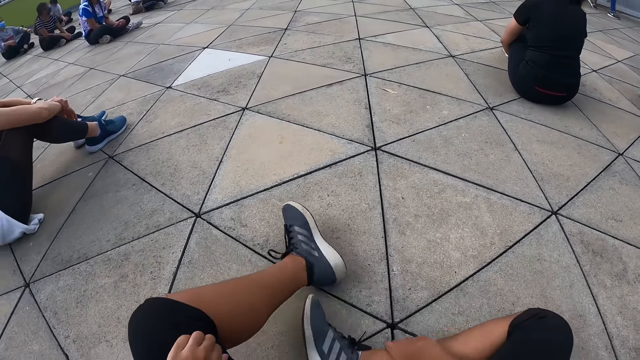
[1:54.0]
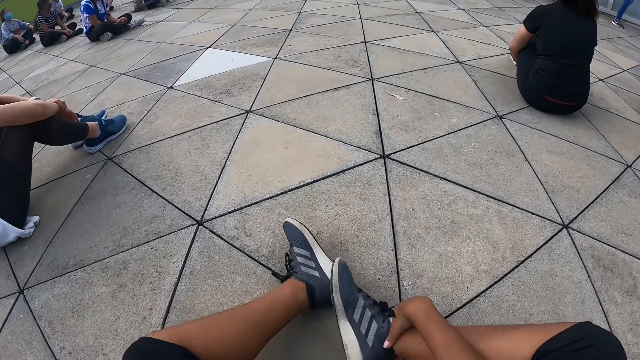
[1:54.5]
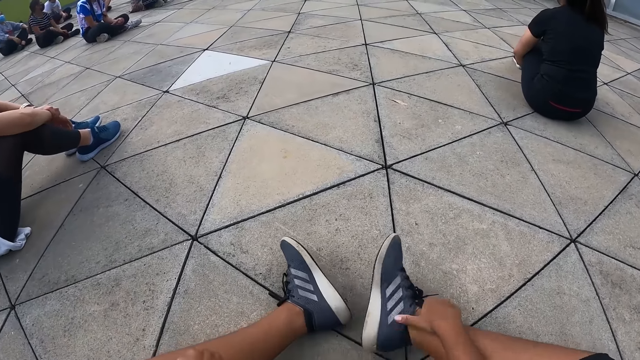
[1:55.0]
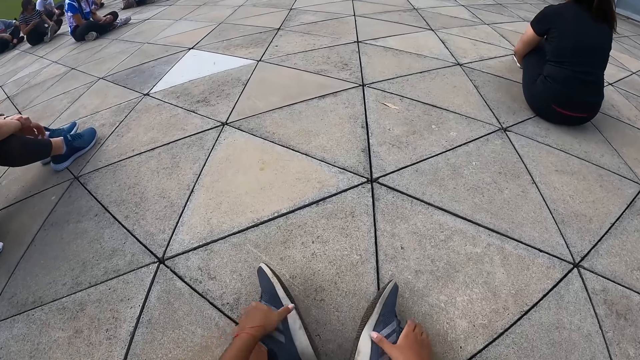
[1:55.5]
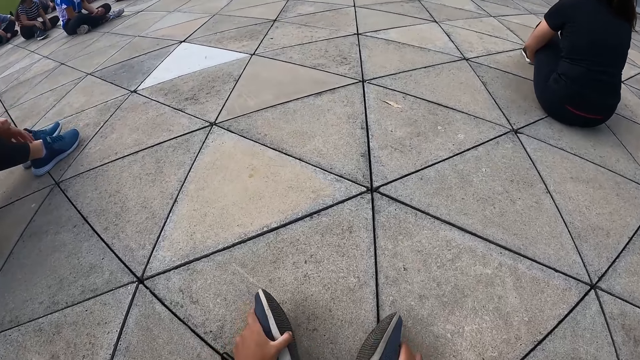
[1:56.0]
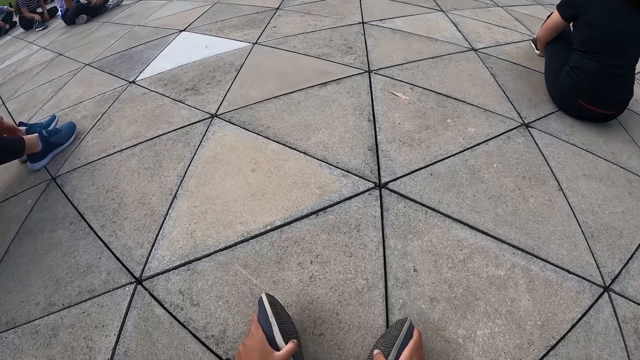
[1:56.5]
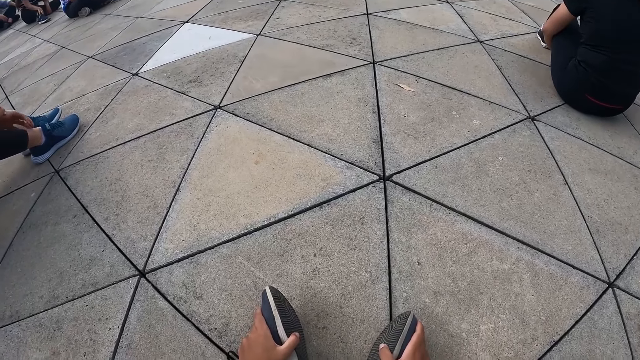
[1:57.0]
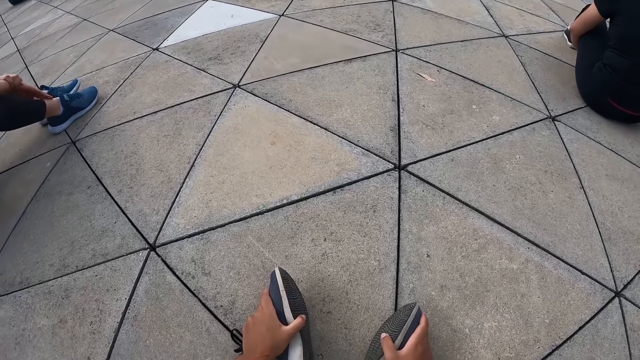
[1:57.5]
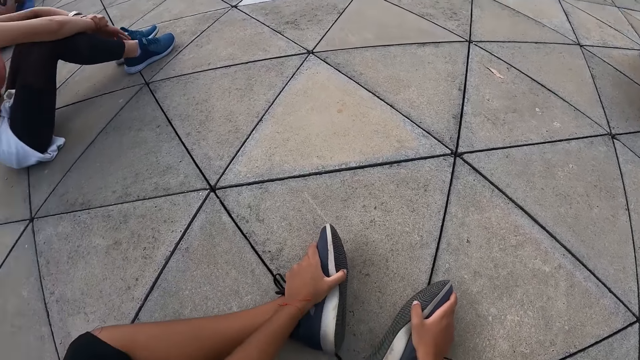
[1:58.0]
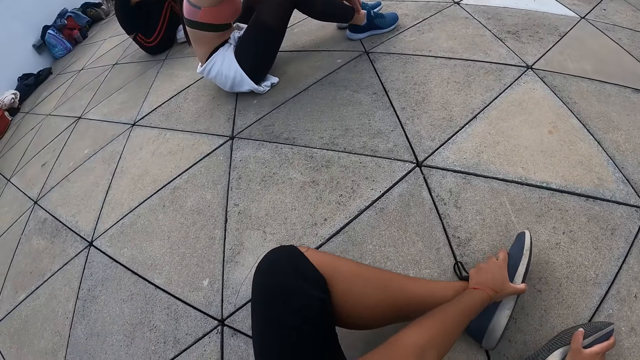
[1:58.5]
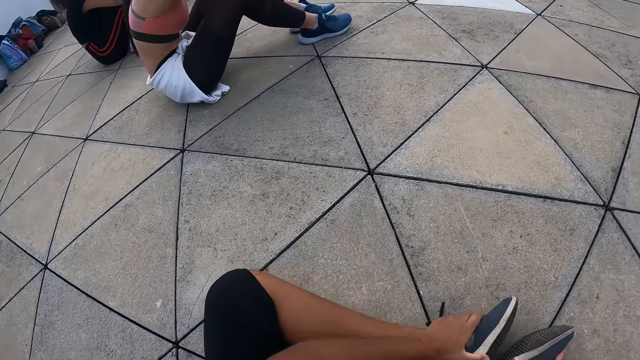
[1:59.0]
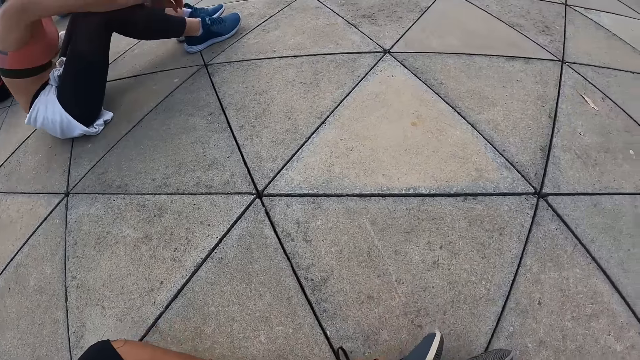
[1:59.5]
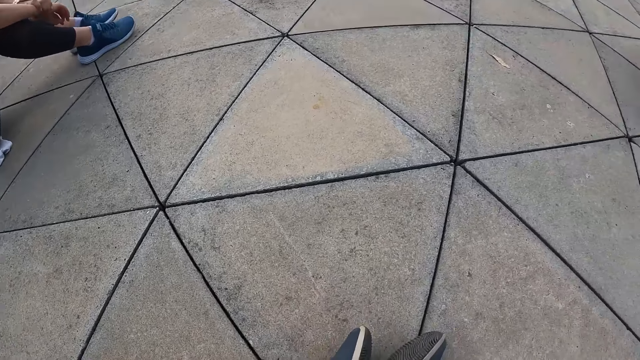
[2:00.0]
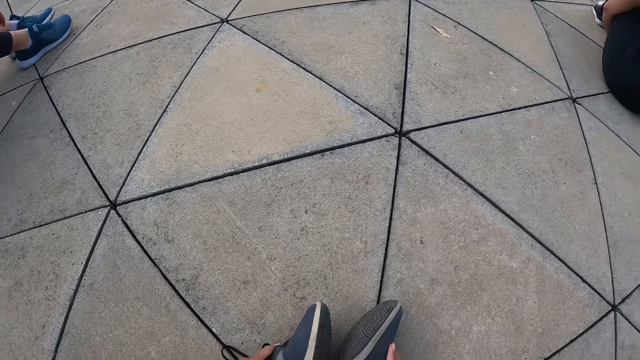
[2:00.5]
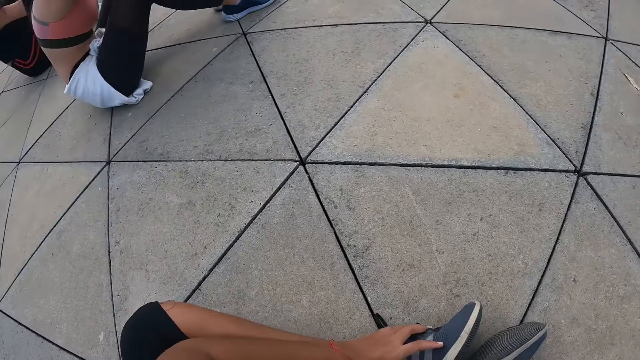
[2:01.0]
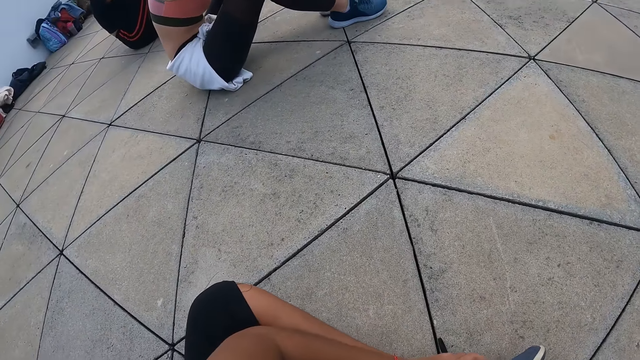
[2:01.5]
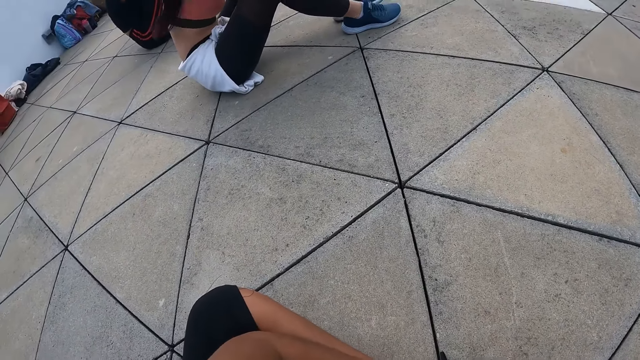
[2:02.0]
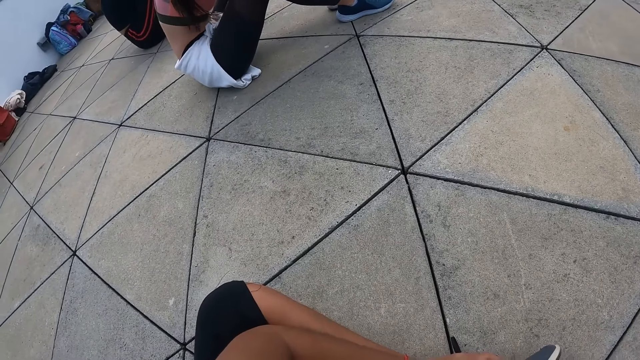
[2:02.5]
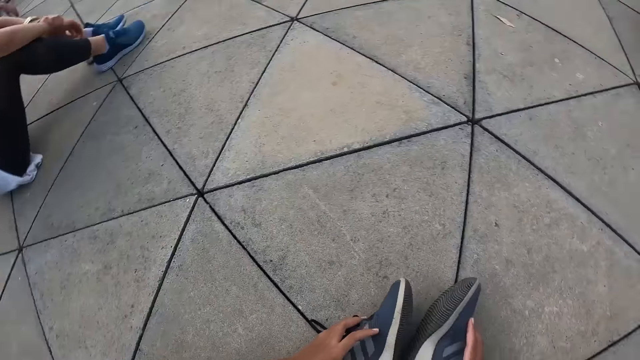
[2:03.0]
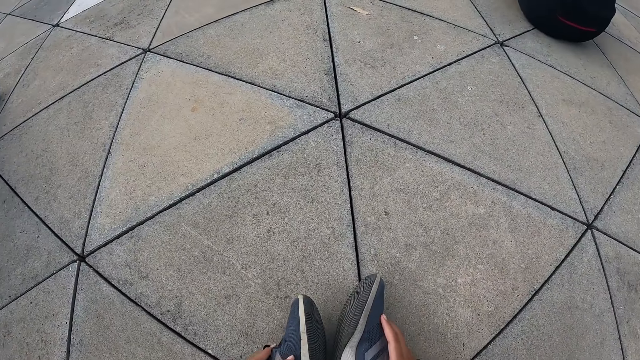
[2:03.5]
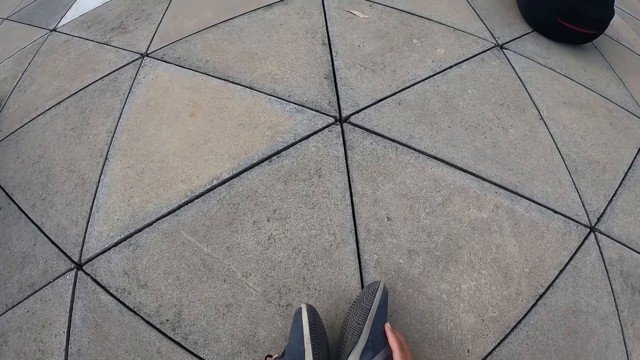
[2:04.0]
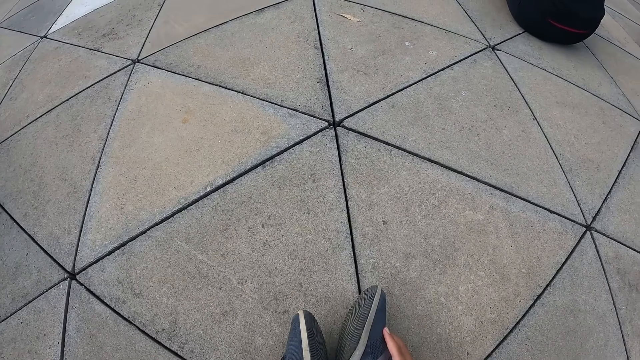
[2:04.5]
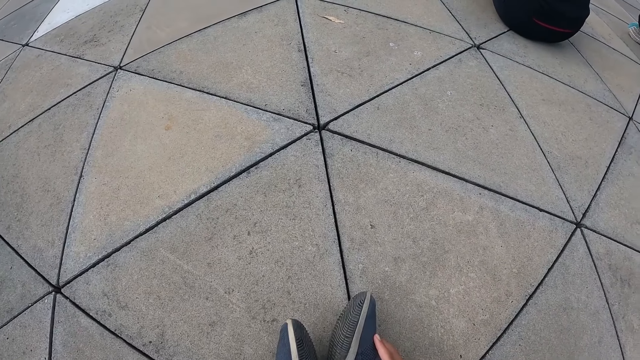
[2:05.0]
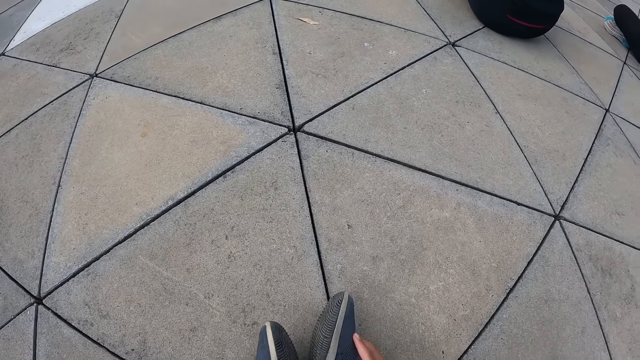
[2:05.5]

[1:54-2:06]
The camera wearer touches her shoes with her hands. She holds the legs. The woman touches her legs with her right hand.

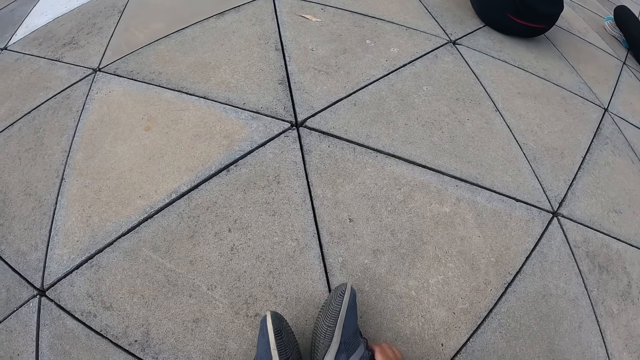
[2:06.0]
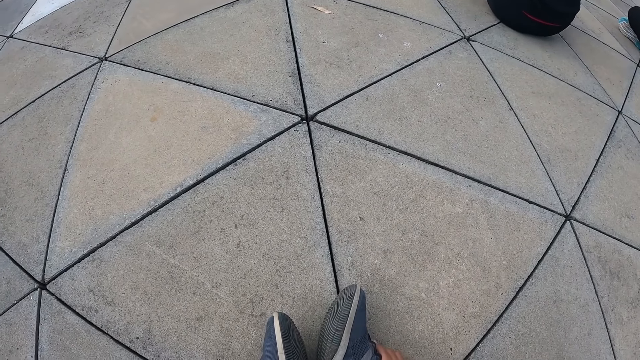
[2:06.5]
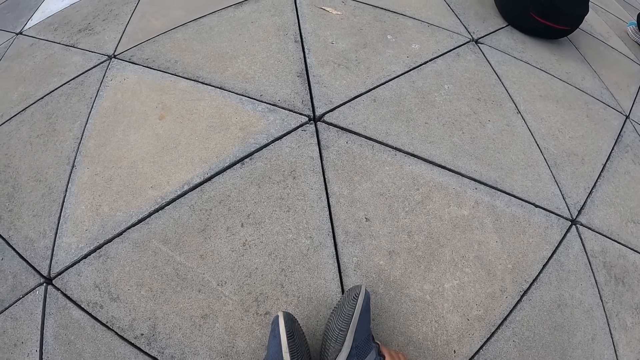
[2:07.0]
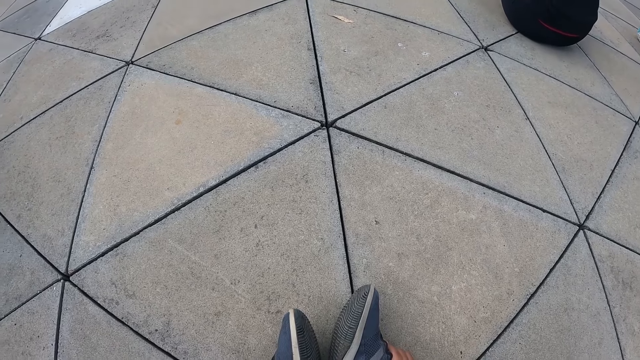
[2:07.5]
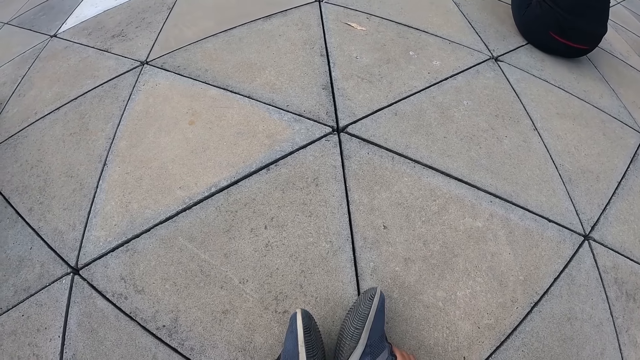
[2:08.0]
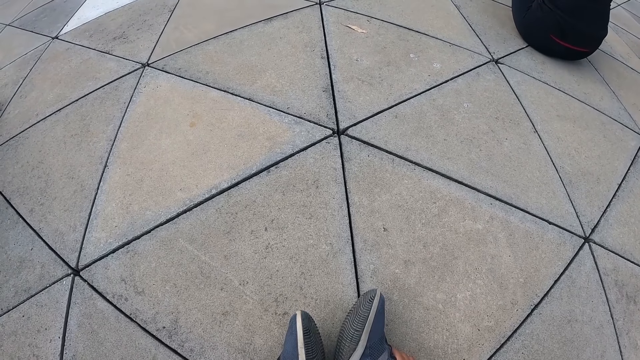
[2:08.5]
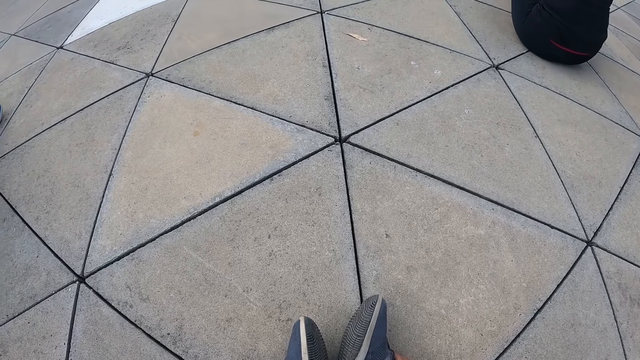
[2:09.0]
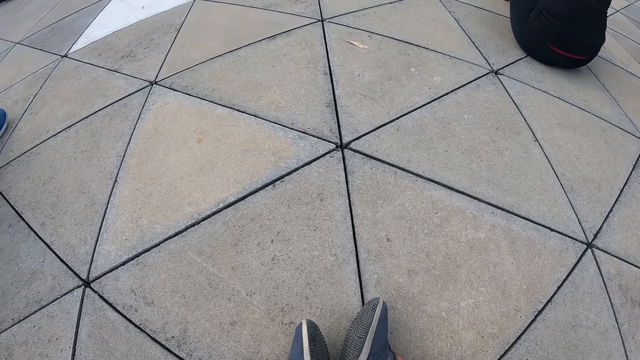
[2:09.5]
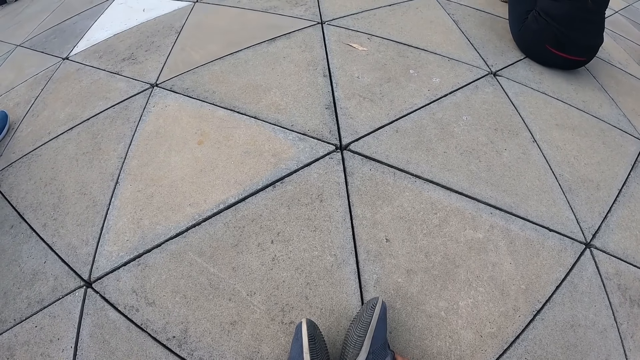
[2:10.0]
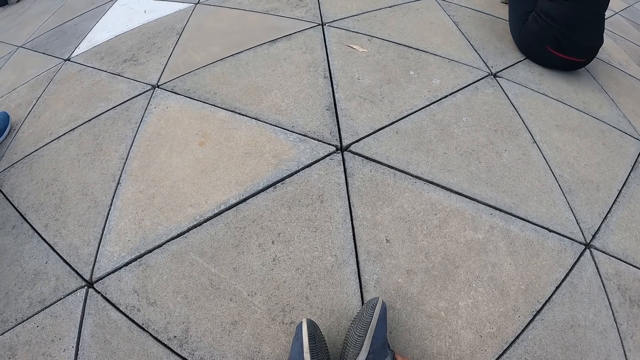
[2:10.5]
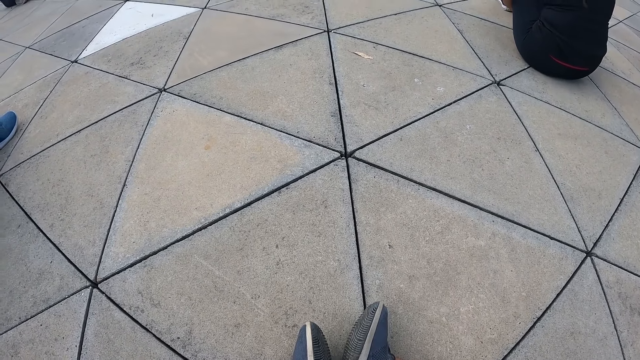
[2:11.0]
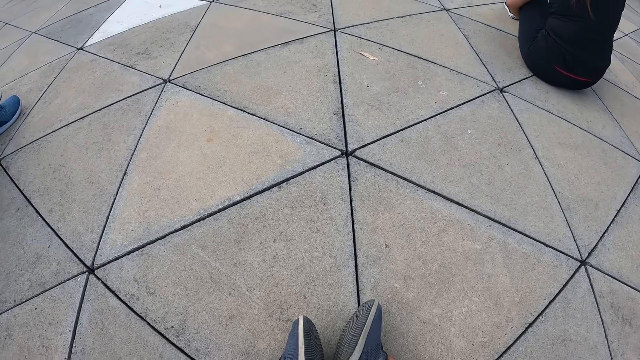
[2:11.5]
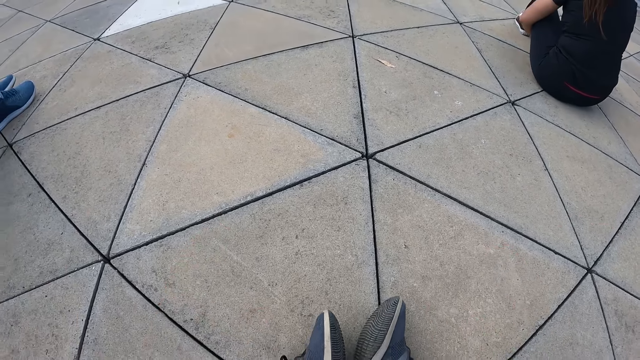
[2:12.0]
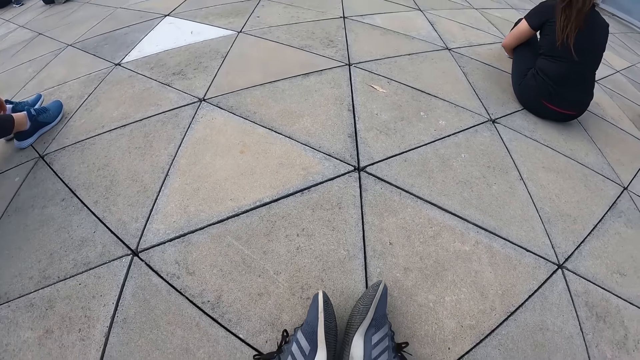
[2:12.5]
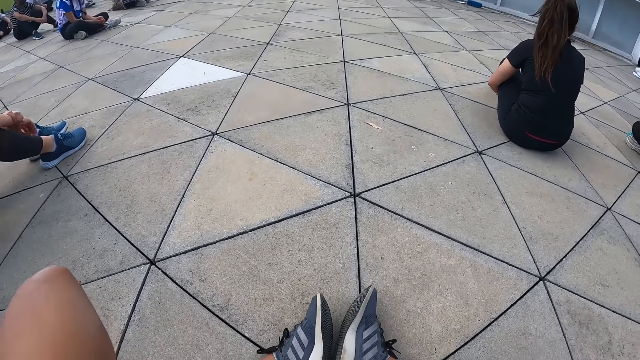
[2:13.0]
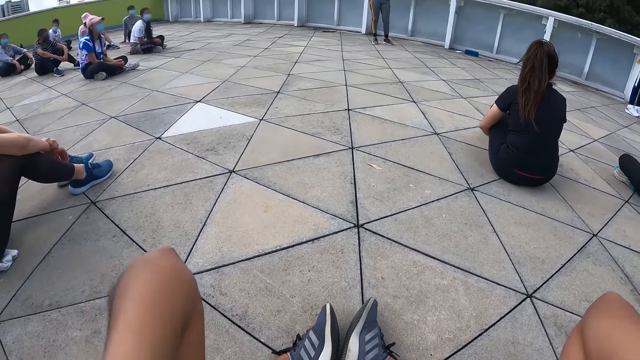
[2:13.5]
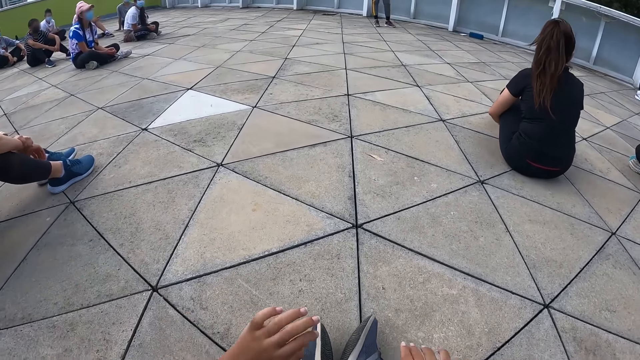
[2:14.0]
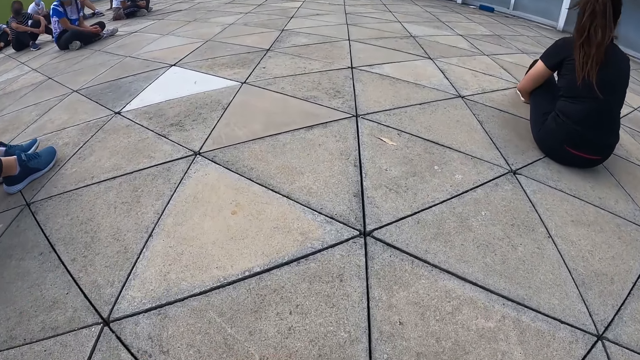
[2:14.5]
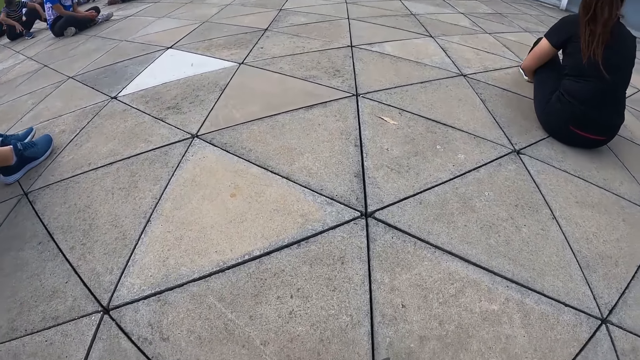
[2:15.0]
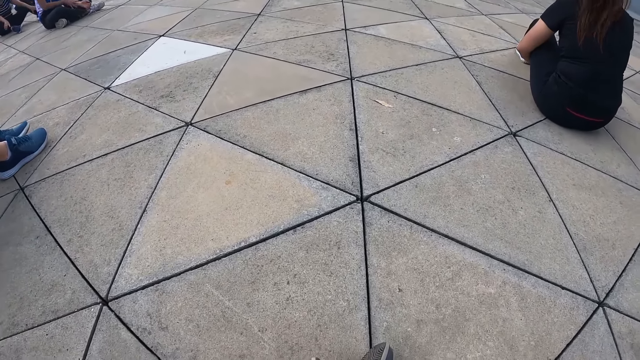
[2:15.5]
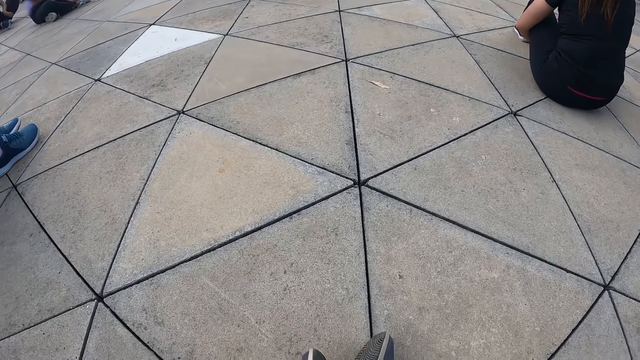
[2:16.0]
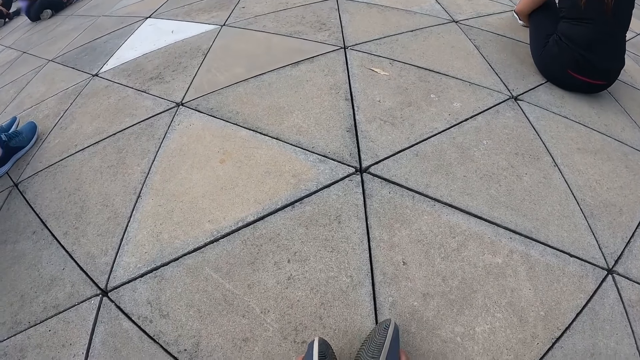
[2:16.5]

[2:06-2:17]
The camera wearer touches the head. They hold the legs.
